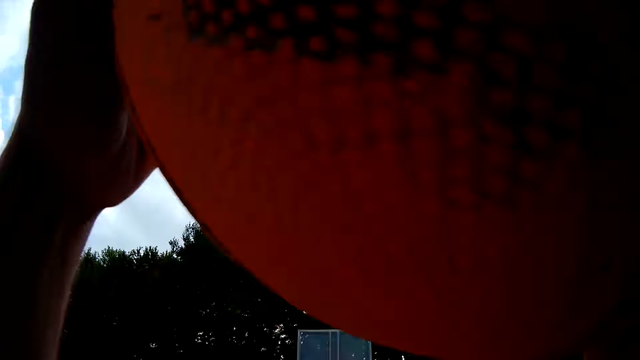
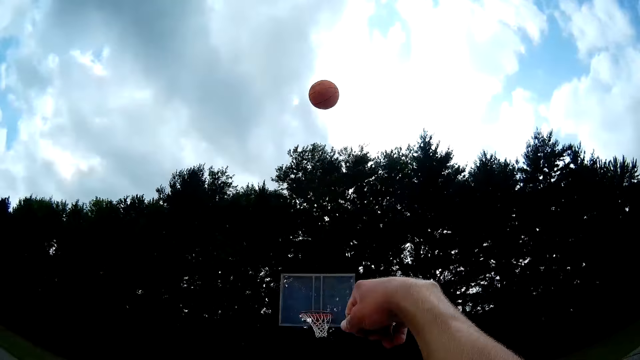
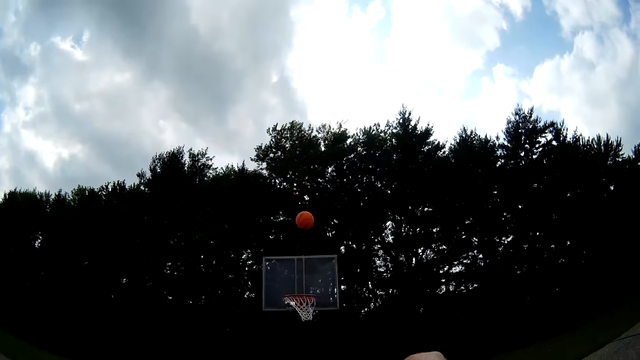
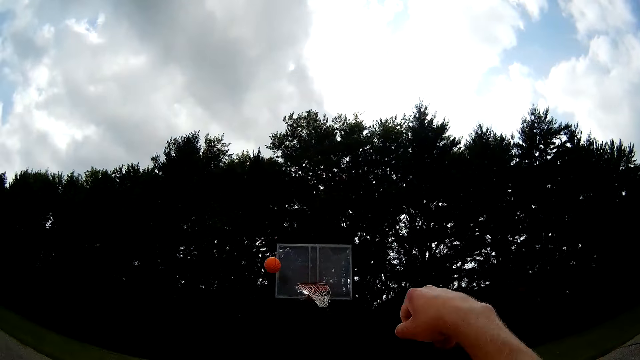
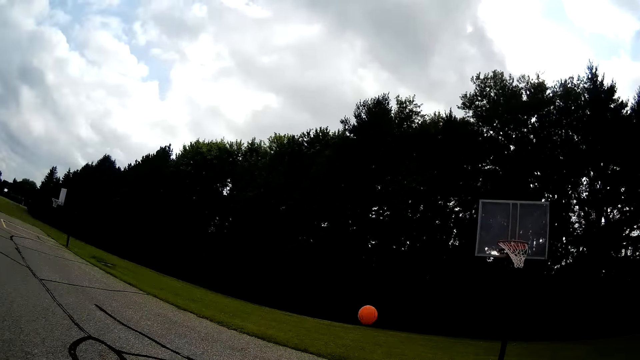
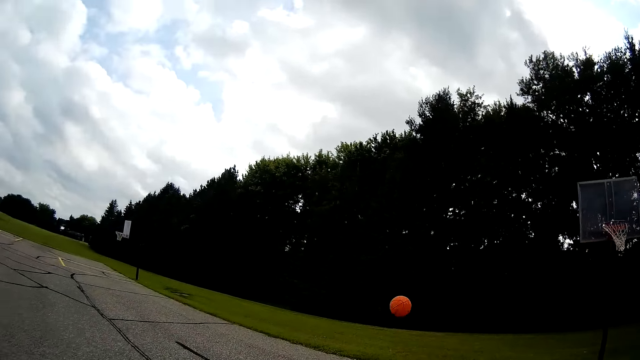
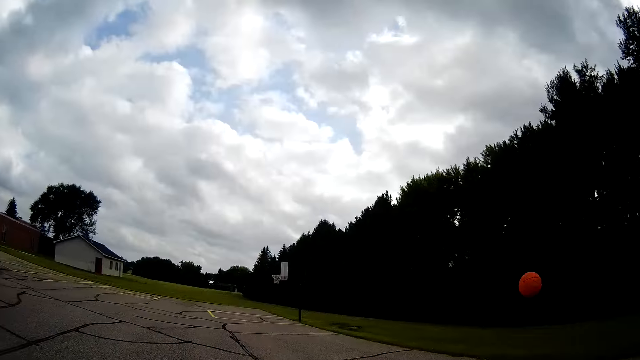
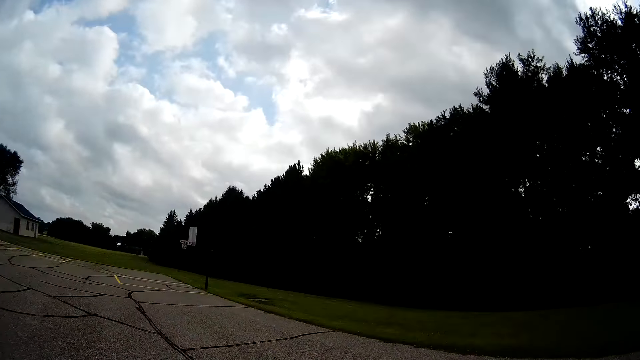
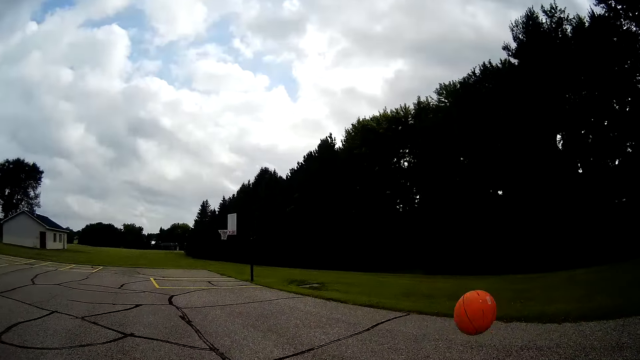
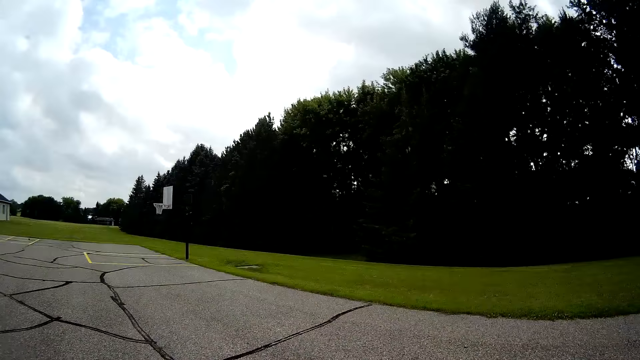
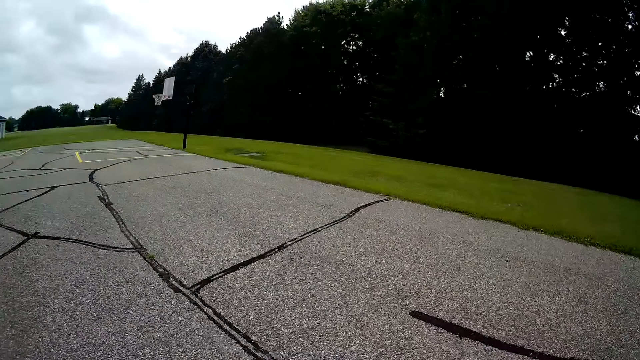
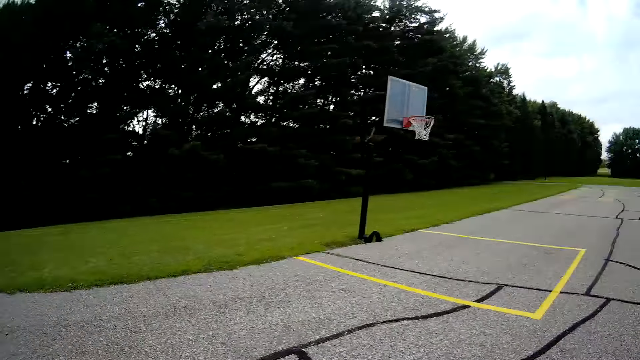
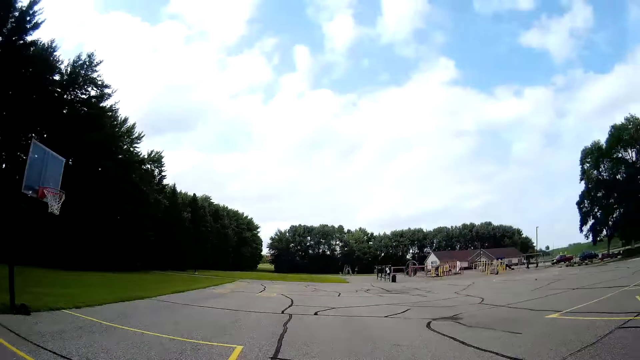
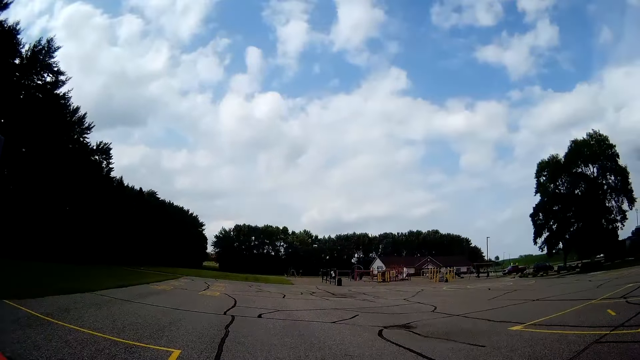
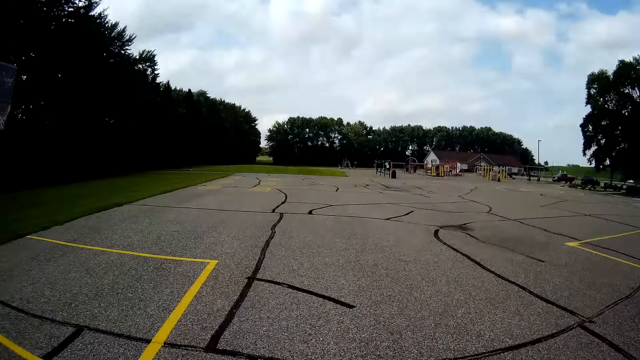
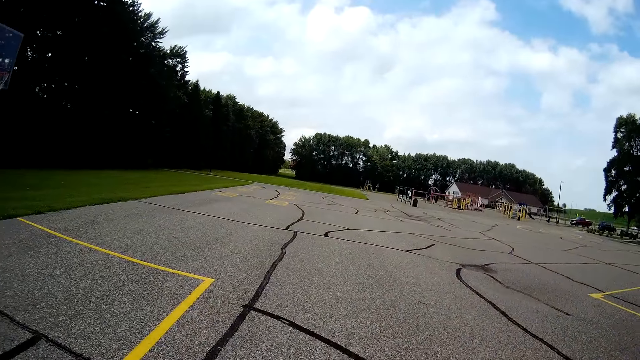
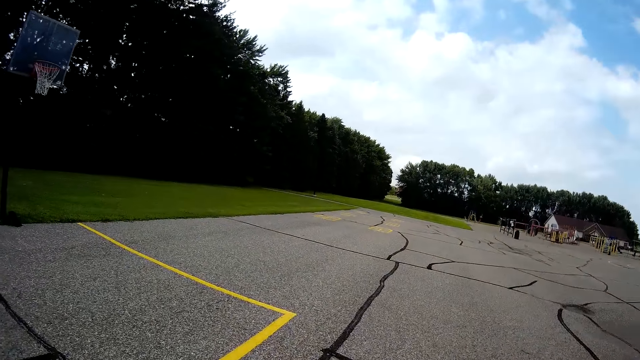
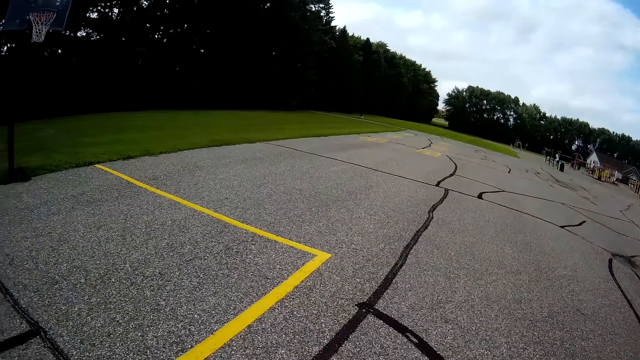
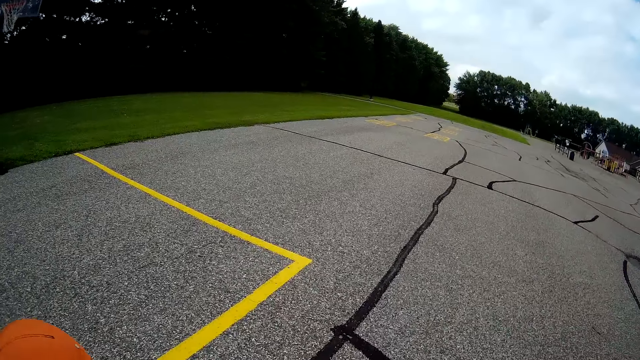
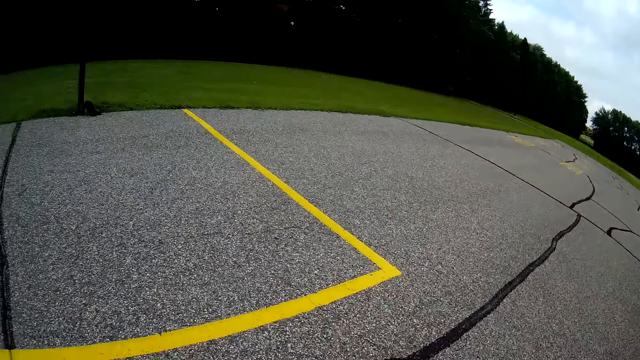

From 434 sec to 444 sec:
The camera wearer throws the basketball towards the rim. They walk towards the ball. They run towards the basketball. They bounce the basketball on the basketball court. They walk on the basketball court.

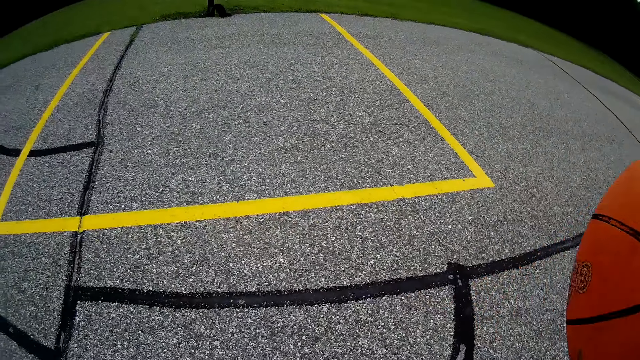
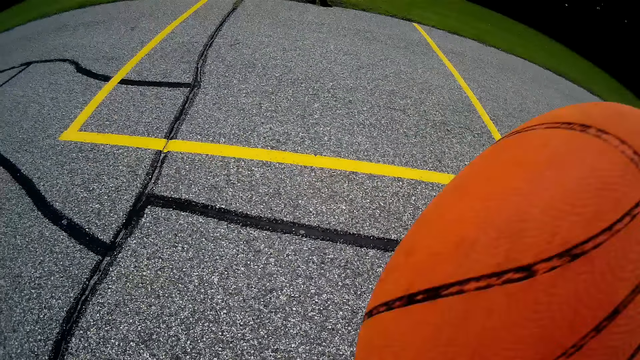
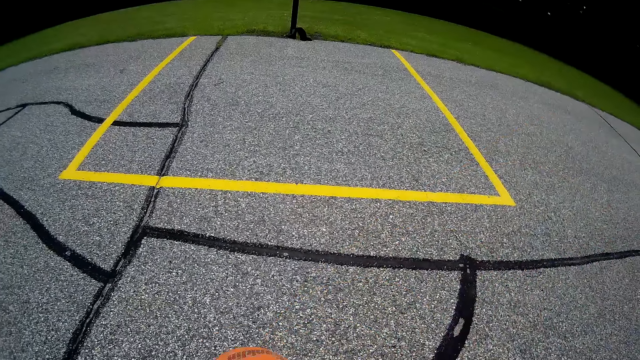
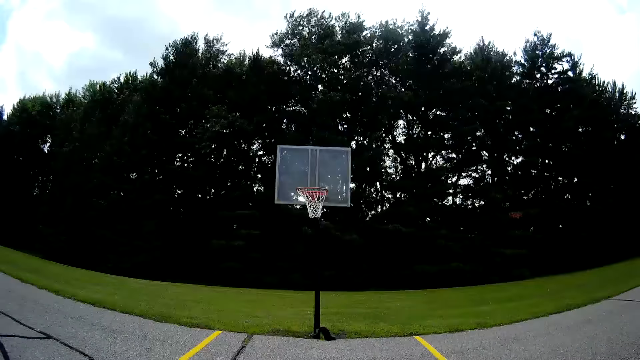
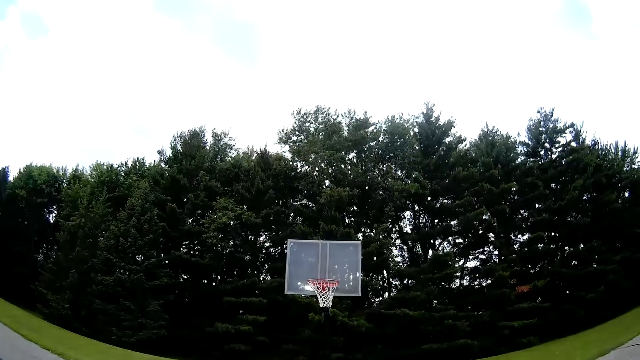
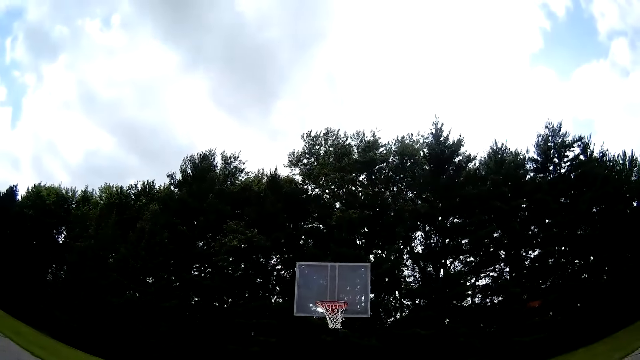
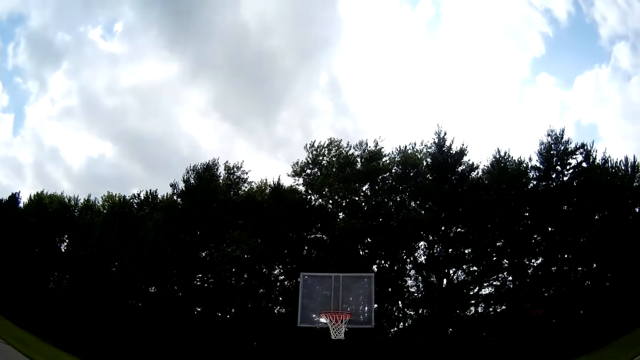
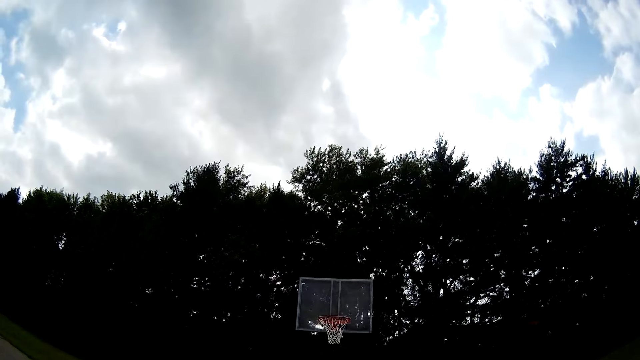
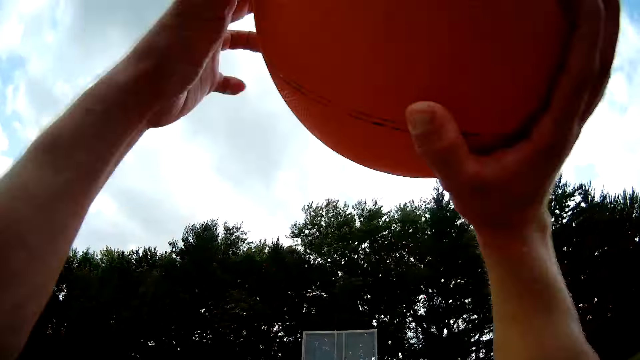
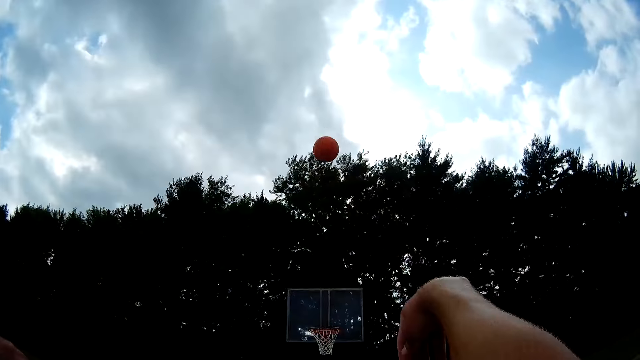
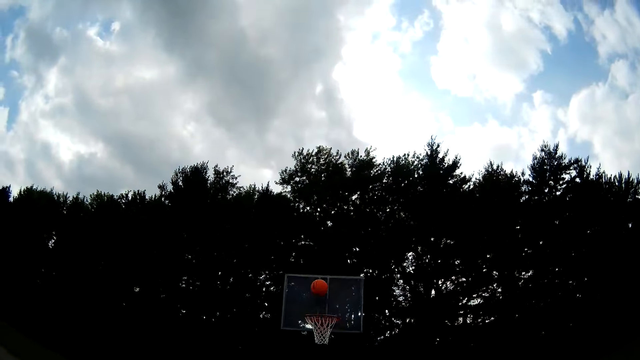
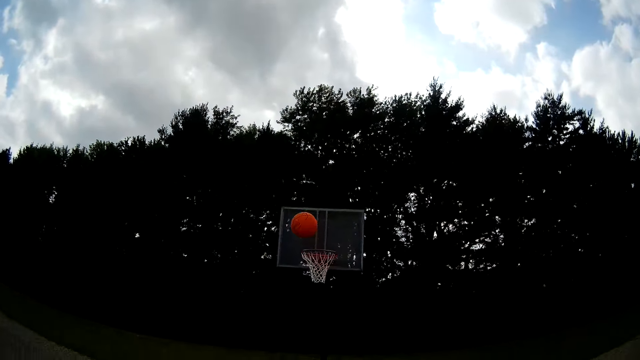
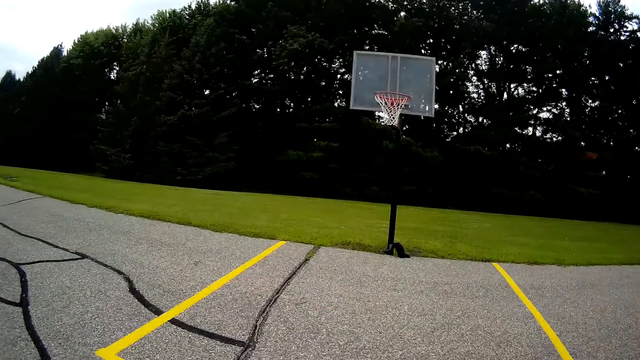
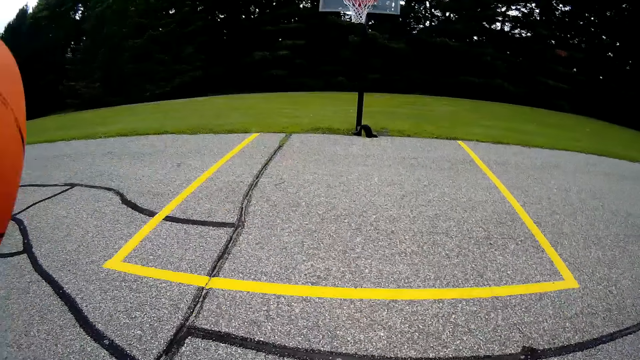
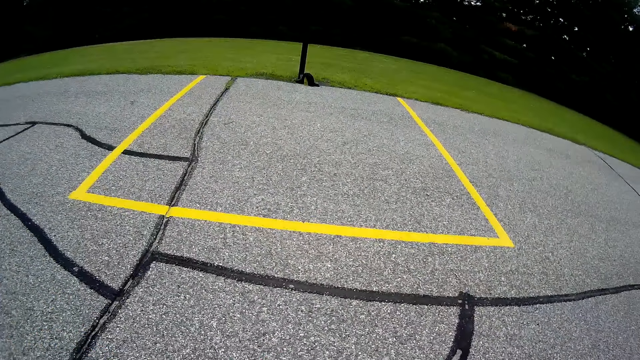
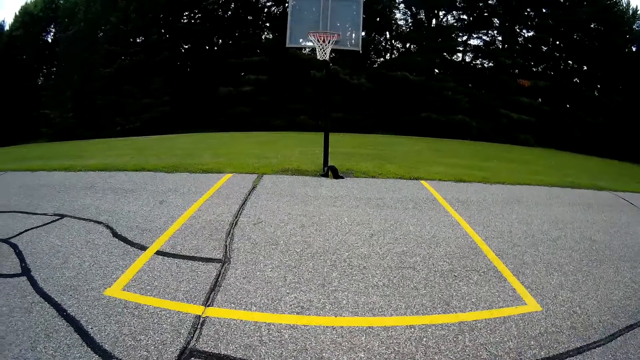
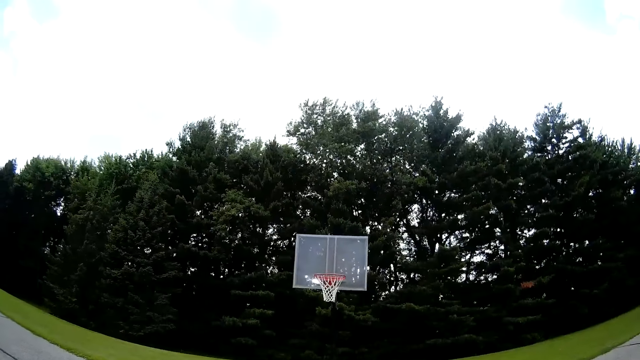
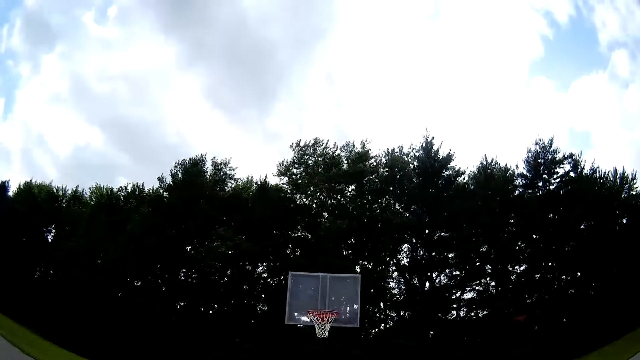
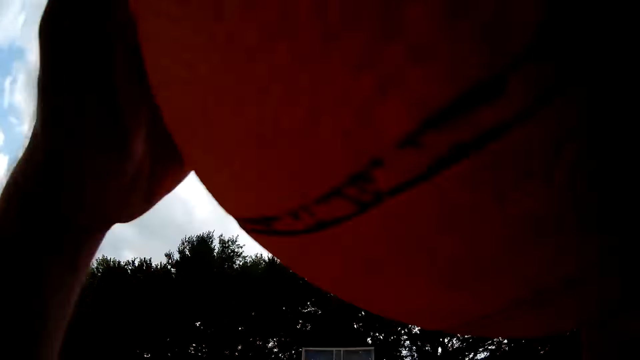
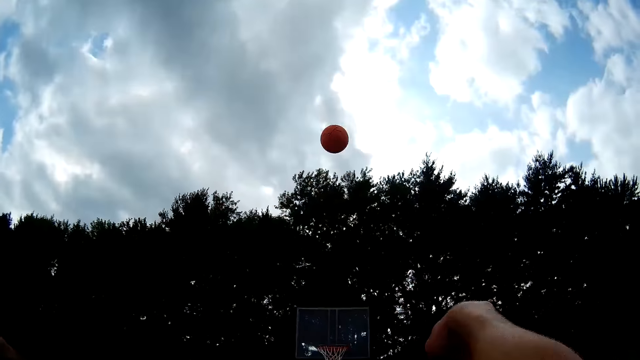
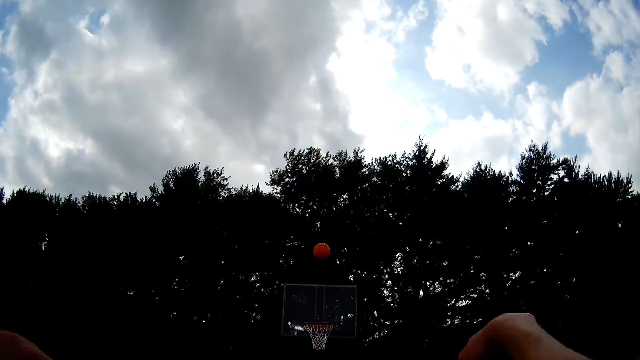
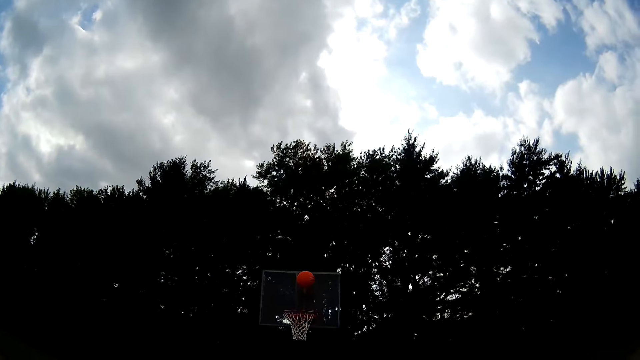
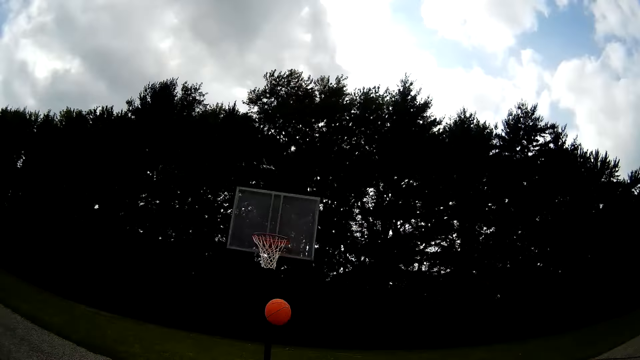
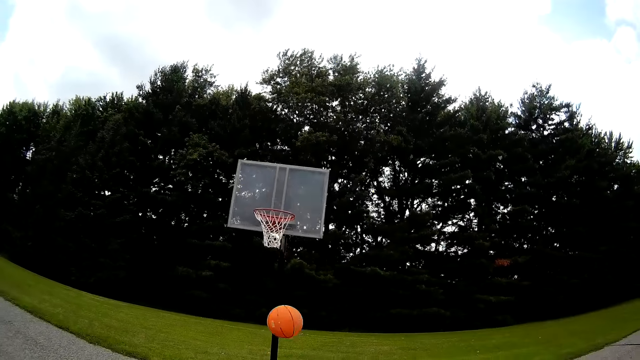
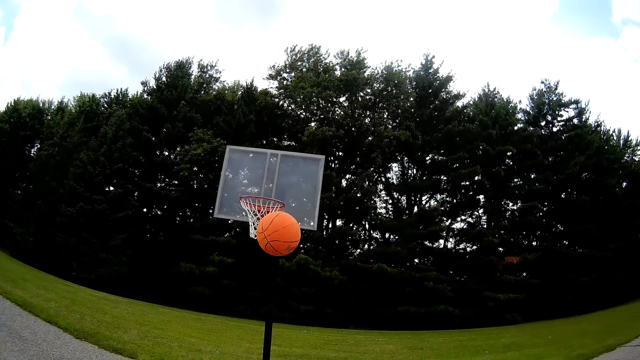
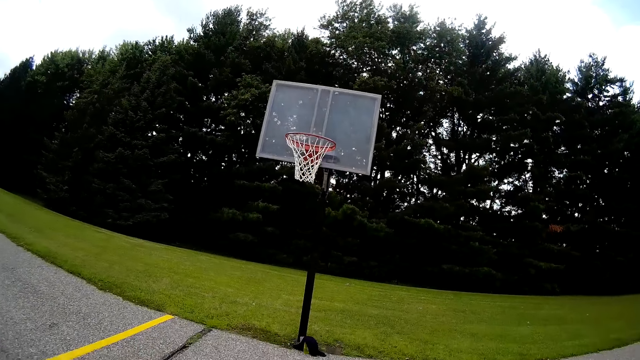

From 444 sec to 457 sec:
The camera wearer holds the basketball. They bounce the basketball on the basketball court. They try throwing the ball through the basketball hoop. They catch the basketball. They bounce the basketball on the basketball court. They try throwing the ball through the basketball hoop. They catch the ball.
